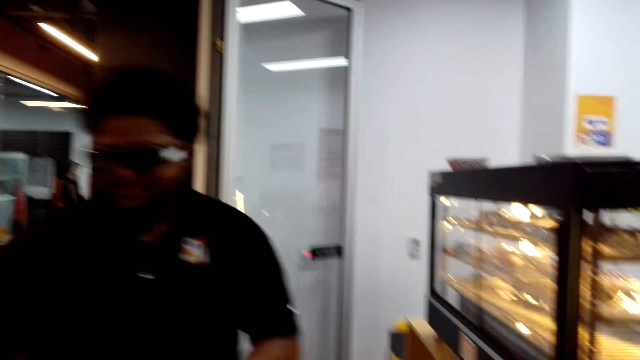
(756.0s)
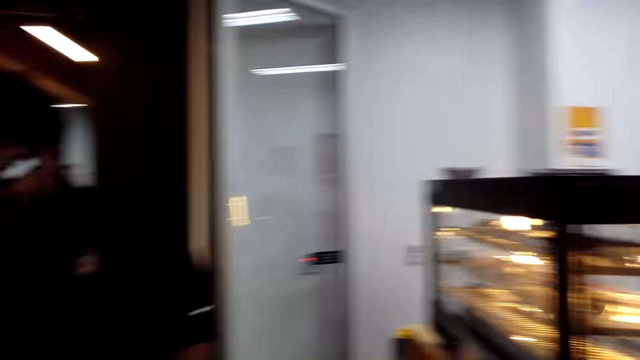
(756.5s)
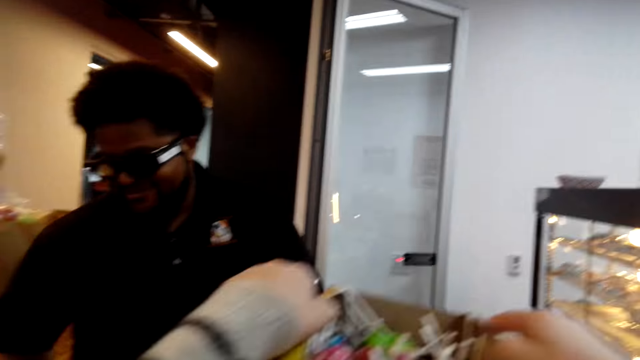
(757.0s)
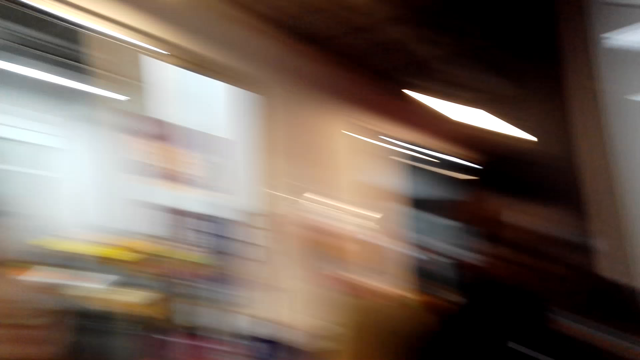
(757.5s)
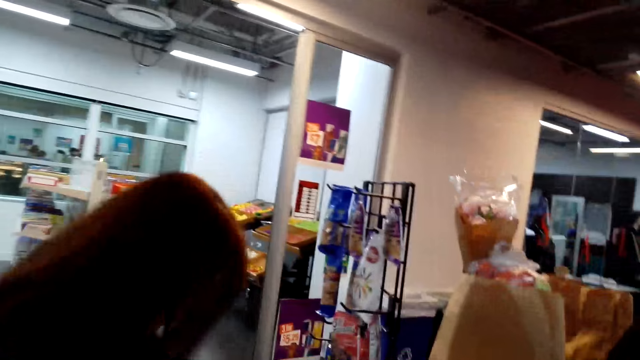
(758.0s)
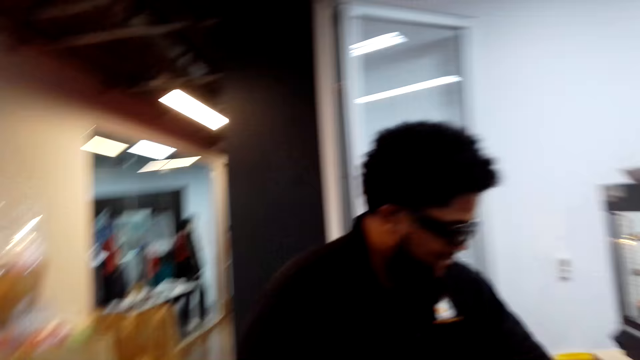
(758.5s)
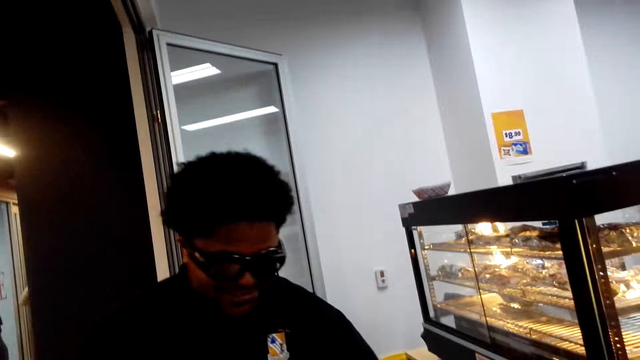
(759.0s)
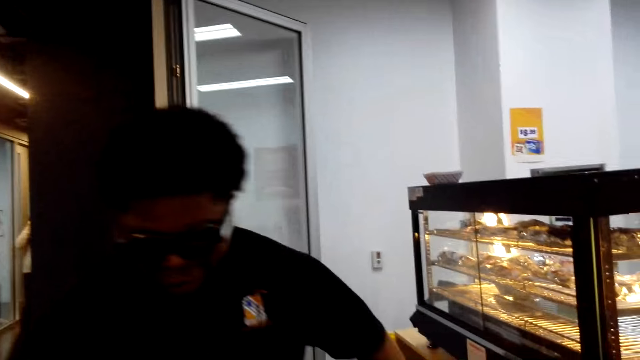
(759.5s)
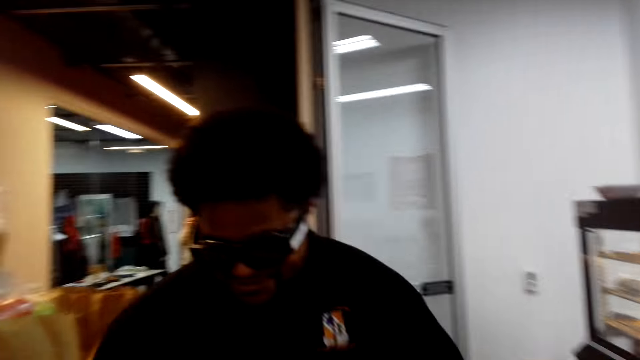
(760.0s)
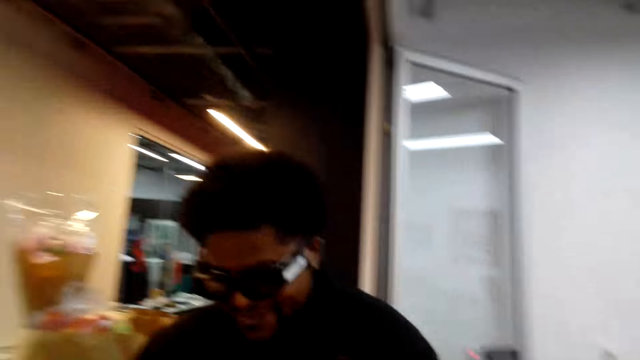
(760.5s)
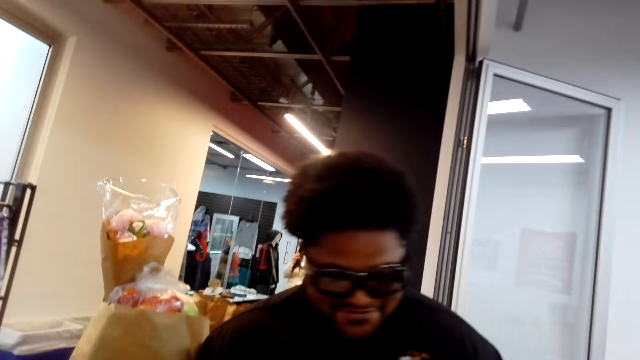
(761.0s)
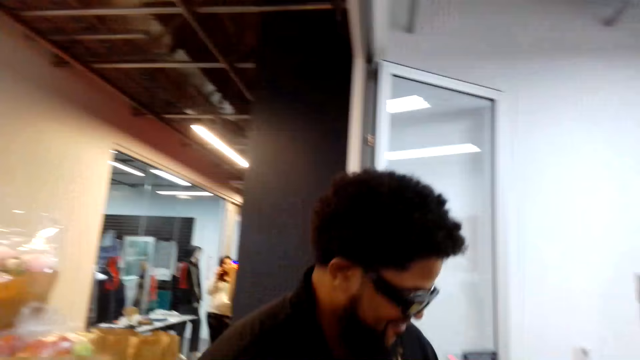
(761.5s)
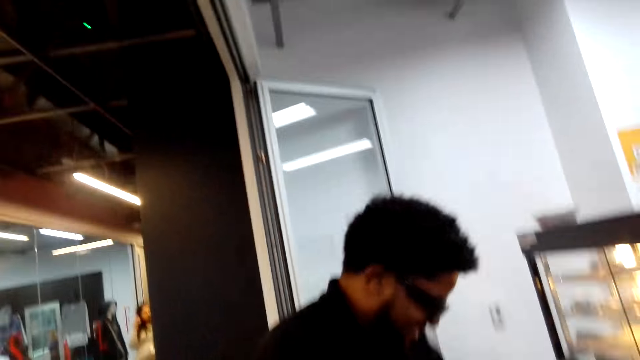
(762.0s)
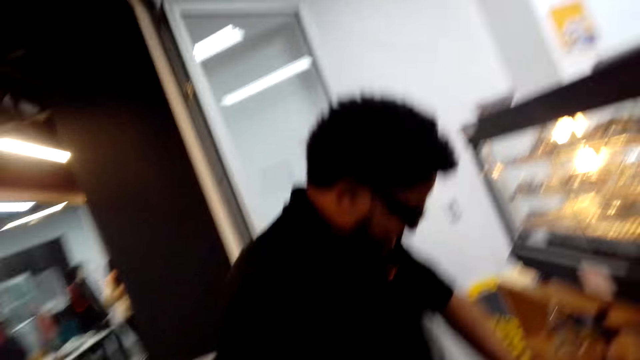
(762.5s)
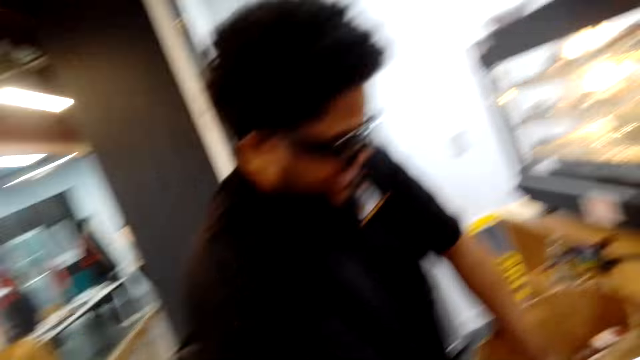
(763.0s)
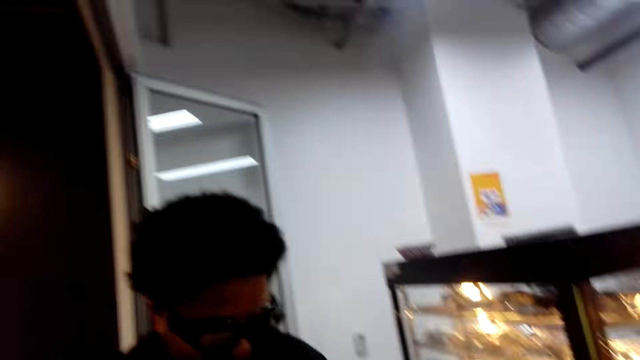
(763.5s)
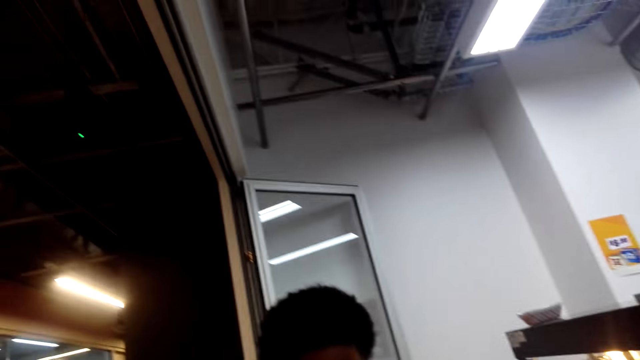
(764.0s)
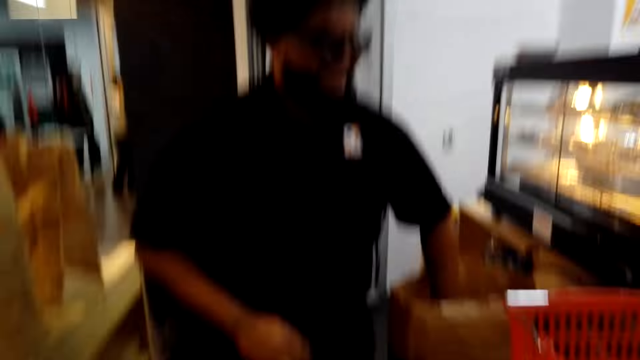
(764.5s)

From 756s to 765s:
The person laughs.

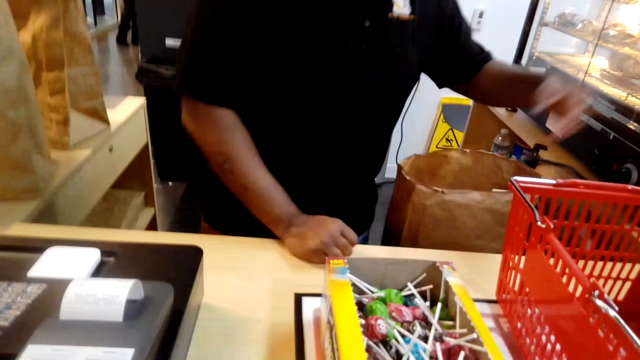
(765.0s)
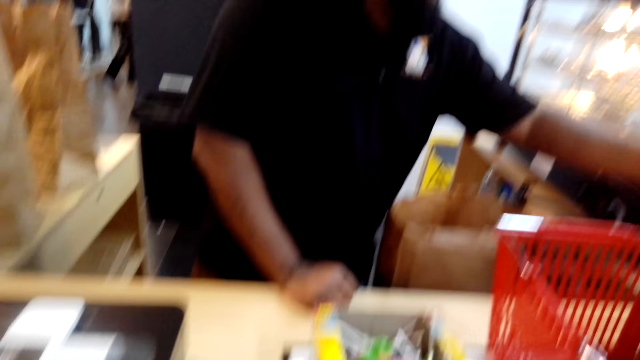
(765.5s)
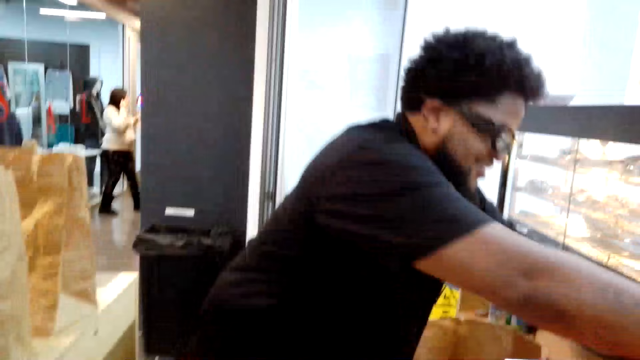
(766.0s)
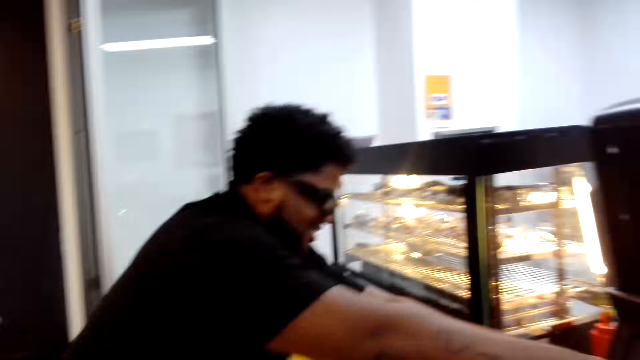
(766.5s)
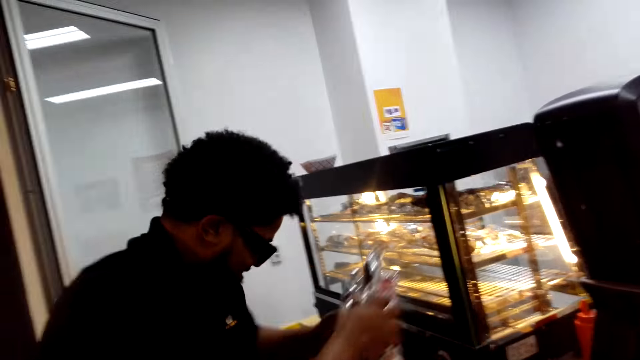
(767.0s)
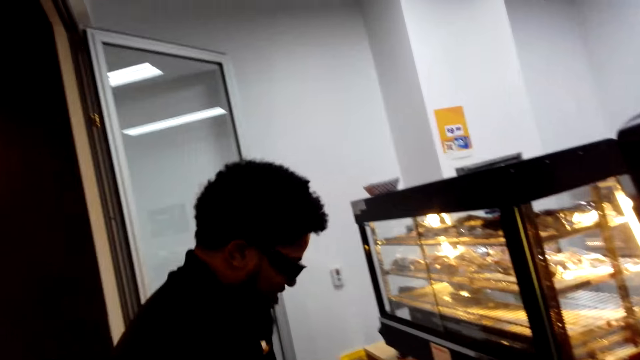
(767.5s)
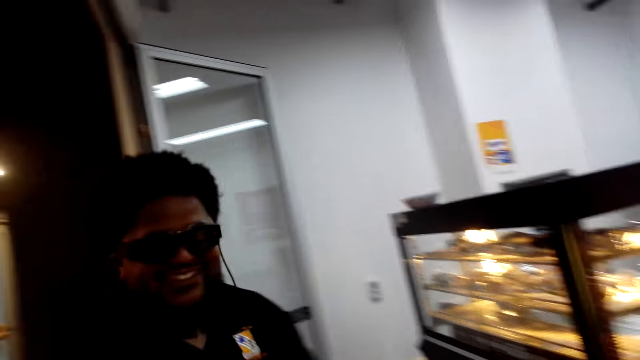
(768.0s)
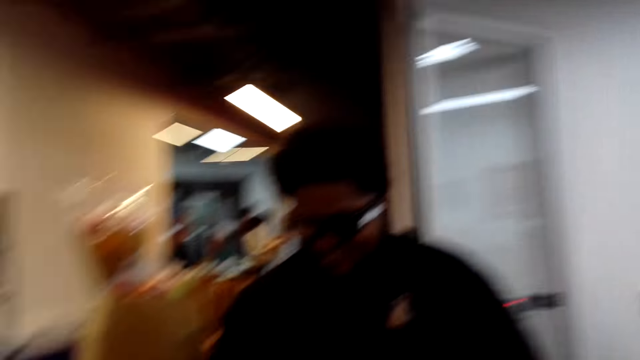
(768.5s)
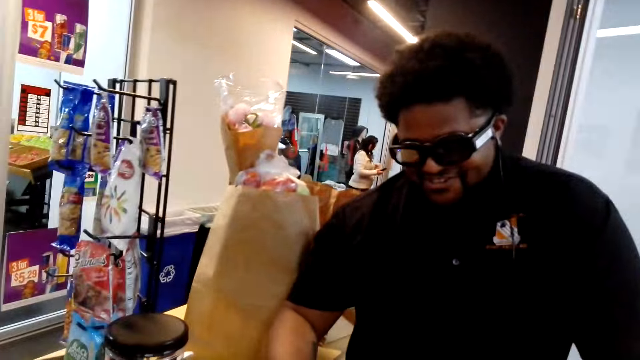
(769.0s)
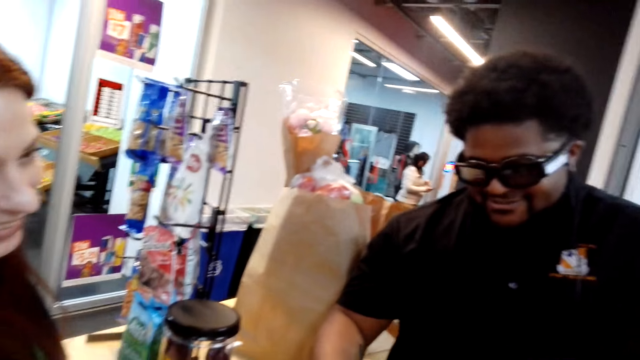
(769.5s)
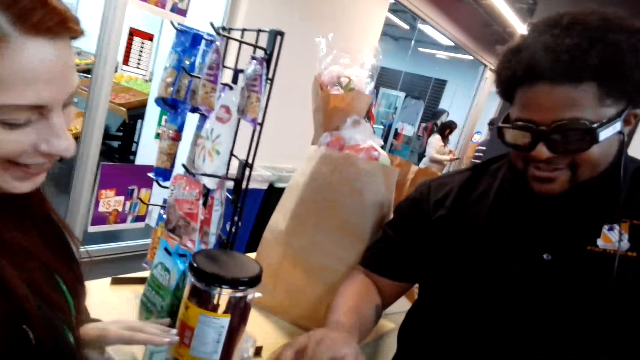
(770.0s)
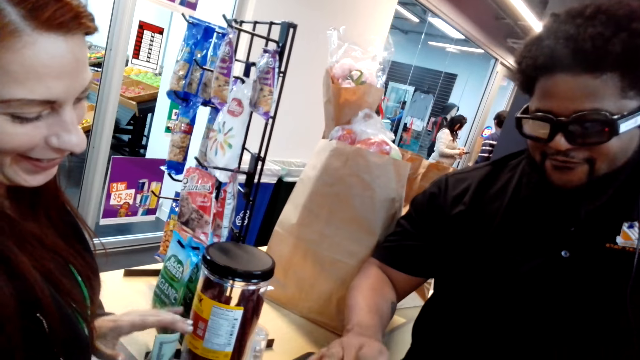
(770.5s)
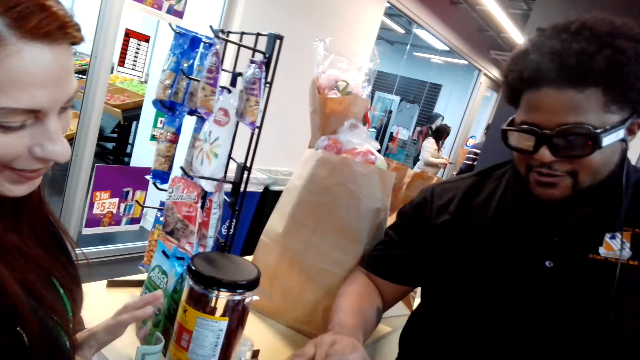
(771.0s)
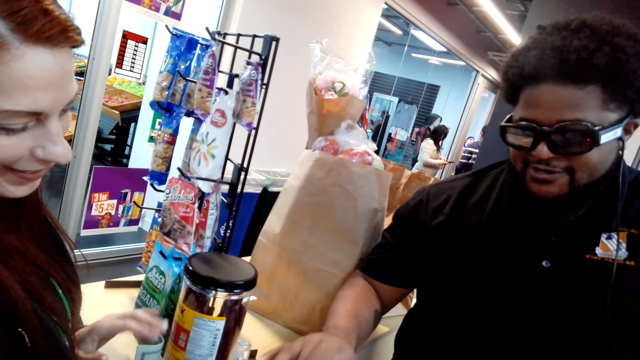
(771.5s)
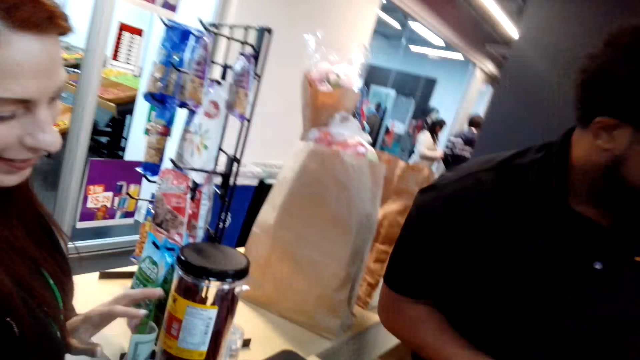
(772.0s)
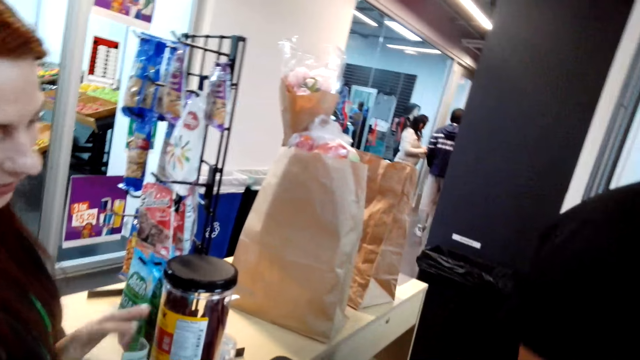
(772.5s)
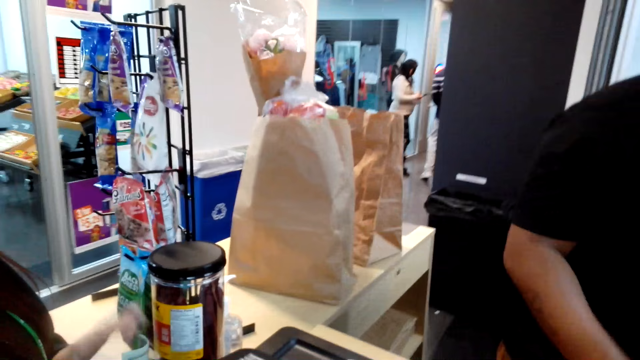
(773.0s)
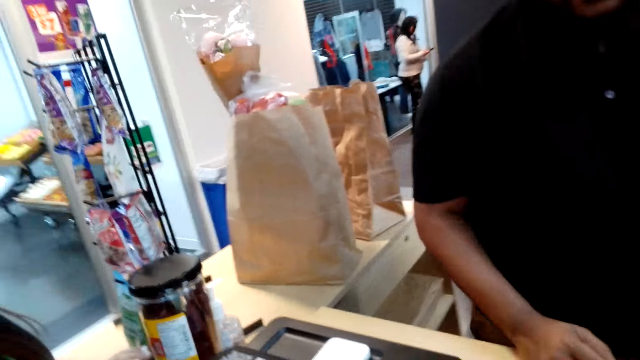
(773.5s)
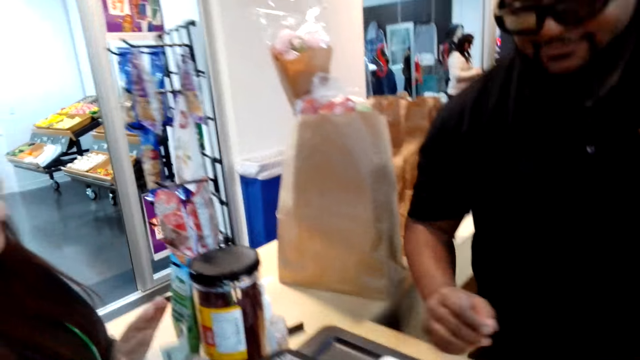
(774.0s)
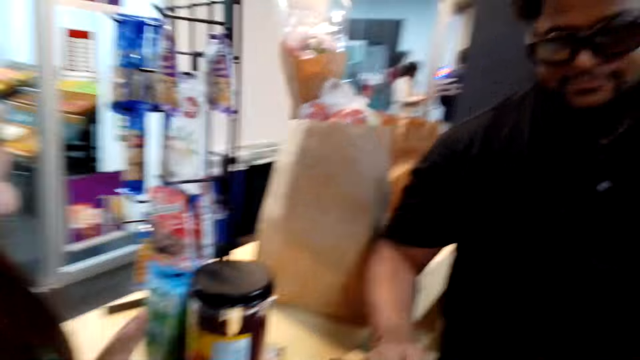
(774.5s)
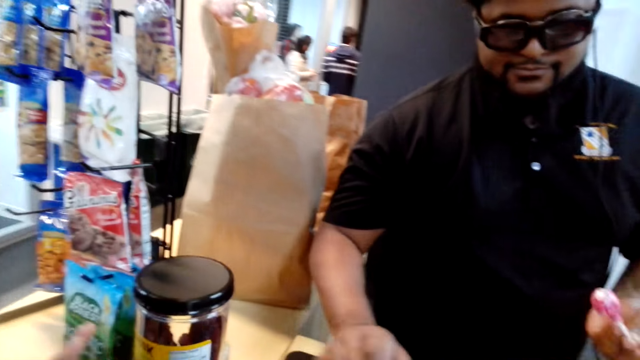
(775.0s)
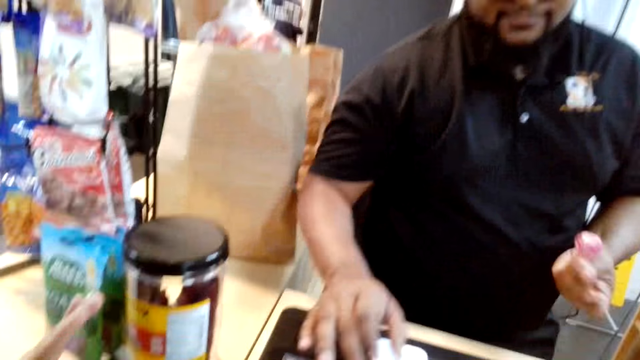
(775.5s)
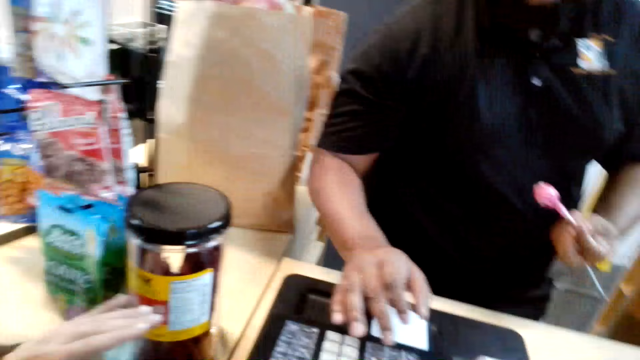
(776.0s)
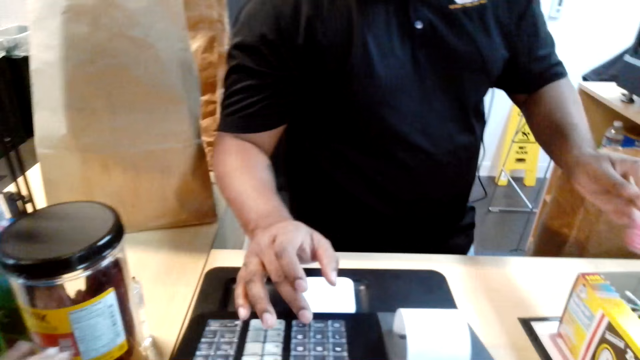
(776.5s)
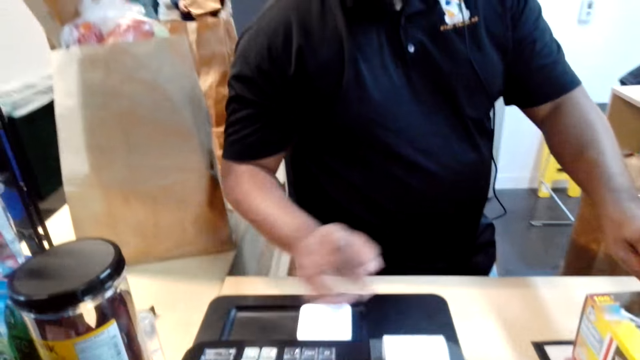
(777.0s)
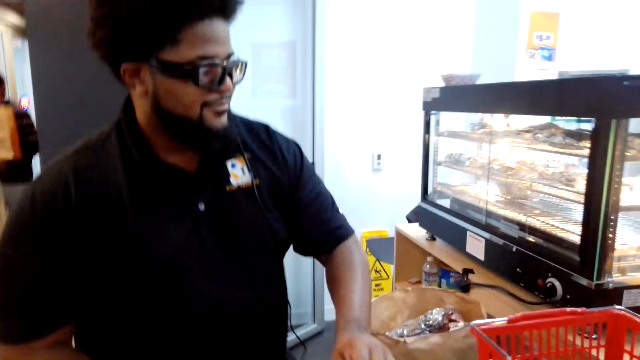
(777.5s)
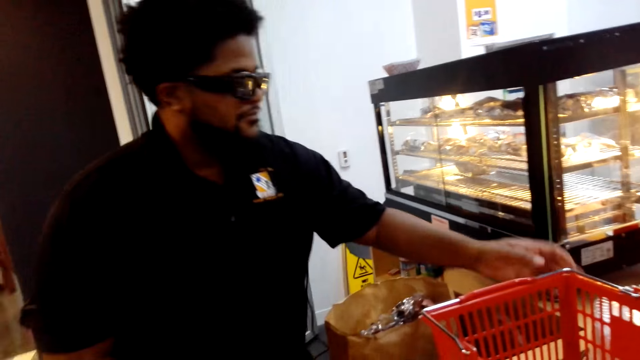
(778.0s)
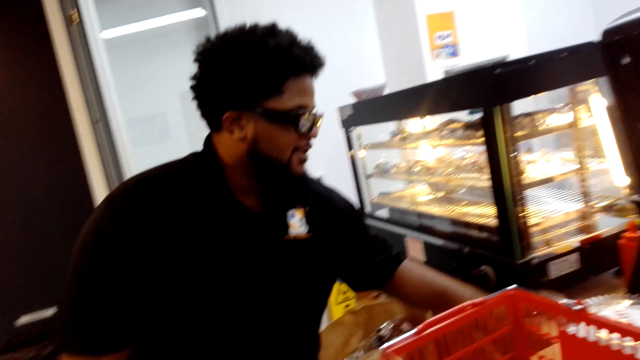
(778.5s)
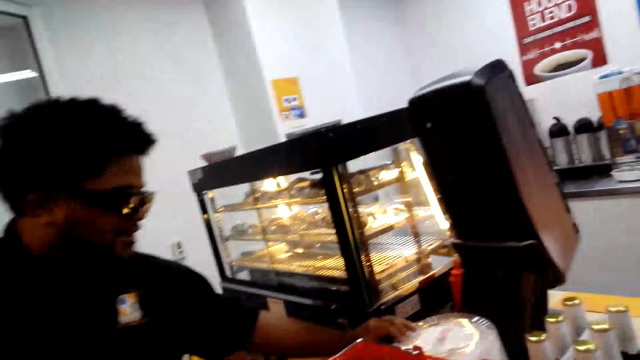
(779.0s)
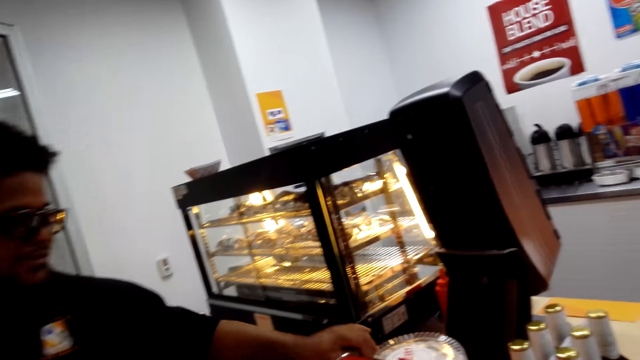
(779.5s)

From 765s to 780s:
A cashier holds the sachet. The cashier keys in on the cash register. The camera wearer converses with the cashier and a woman. Another person smiles. The cashier keys in on the cash register. The camera wearer converses with the cashier and the woman. The cashier holds a lollipop. The cashier operates on the machine. The cashier looks through the shopping basket. The camera wearer converses with the cashier and the woman.
